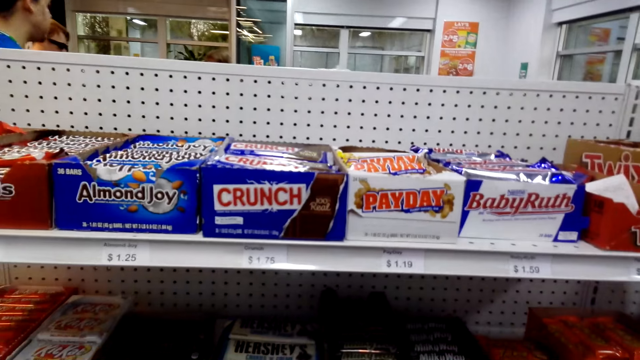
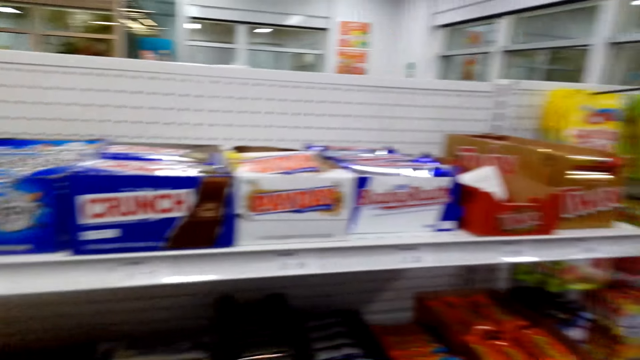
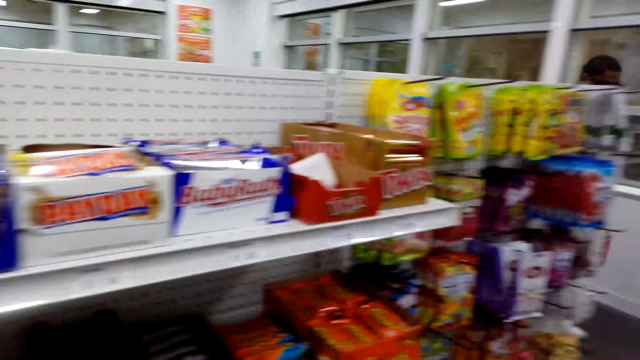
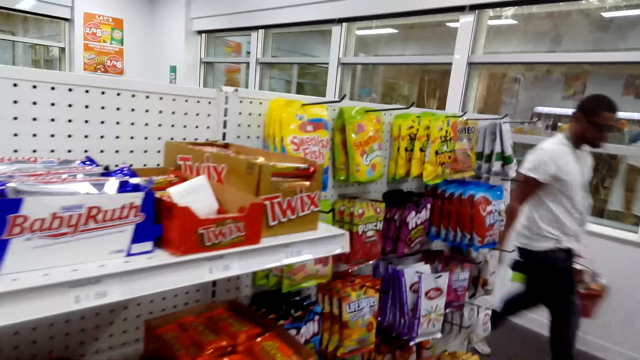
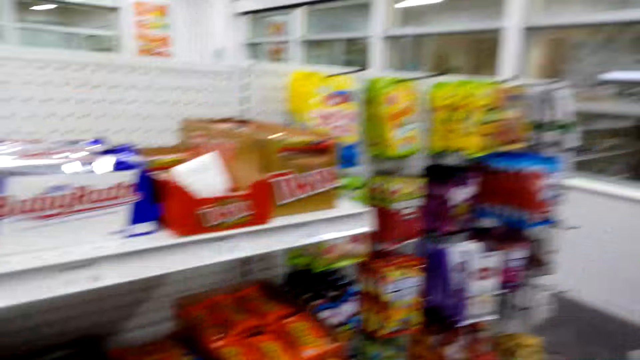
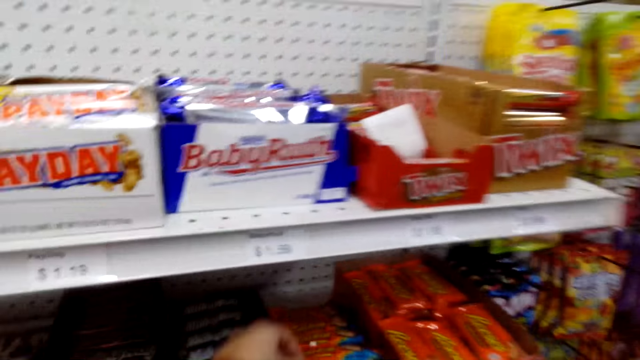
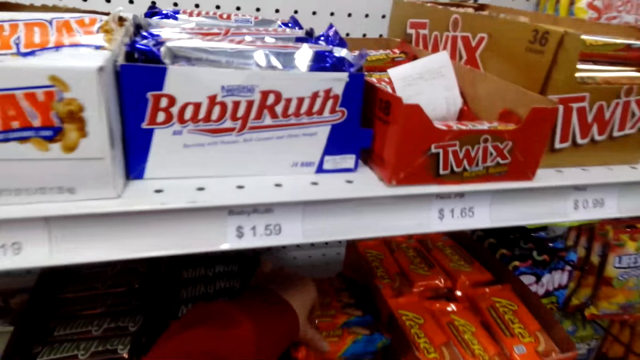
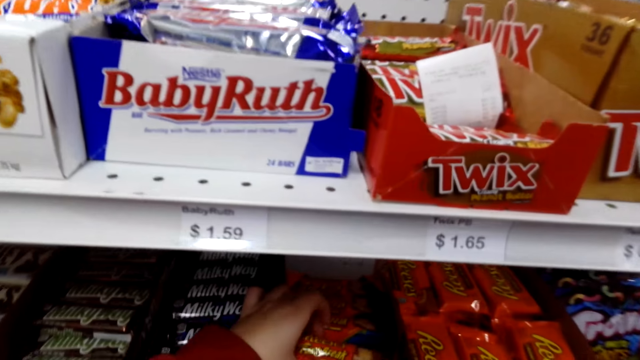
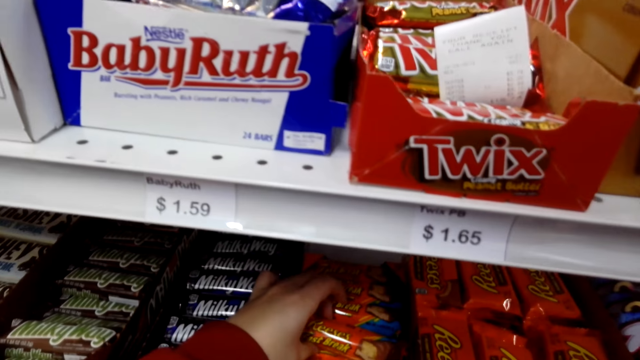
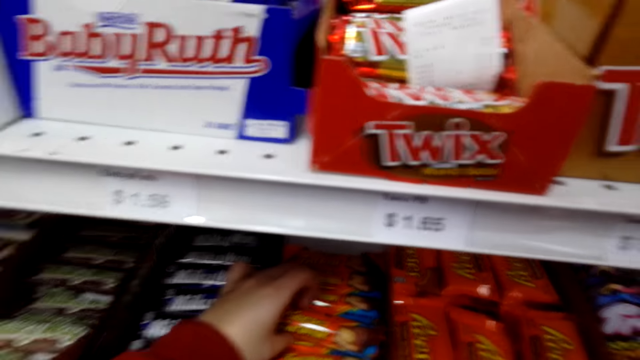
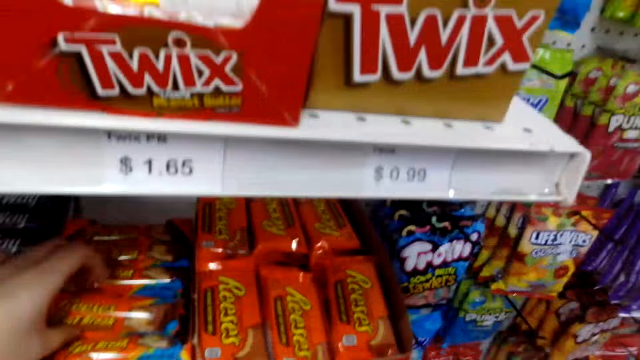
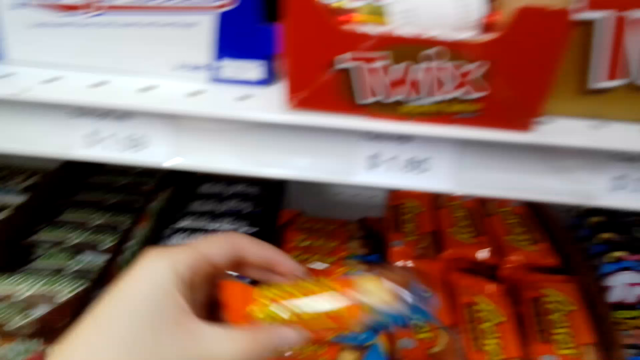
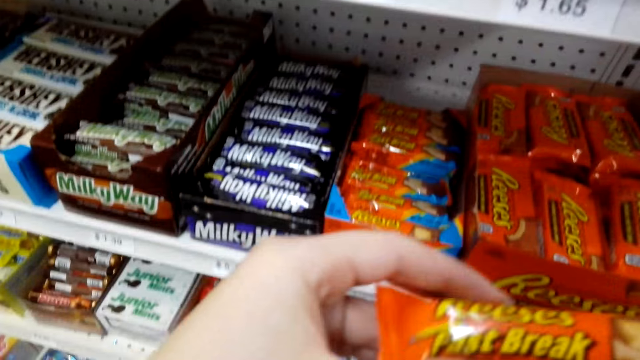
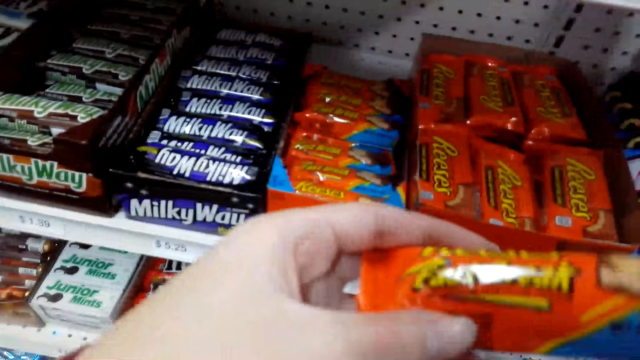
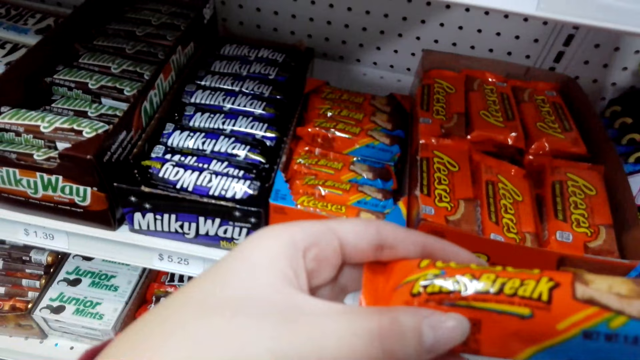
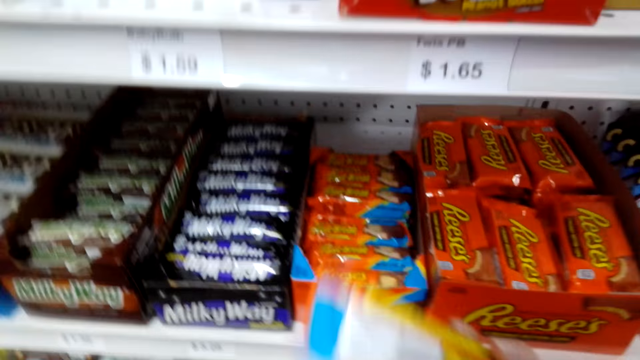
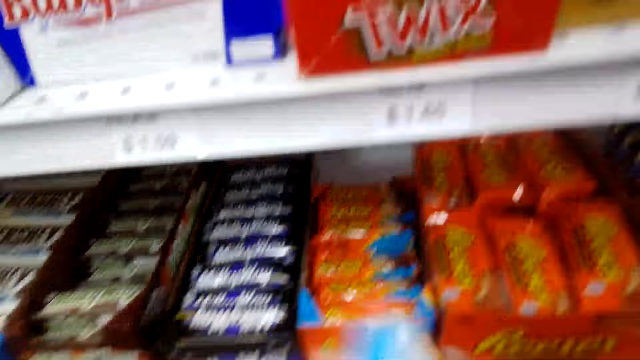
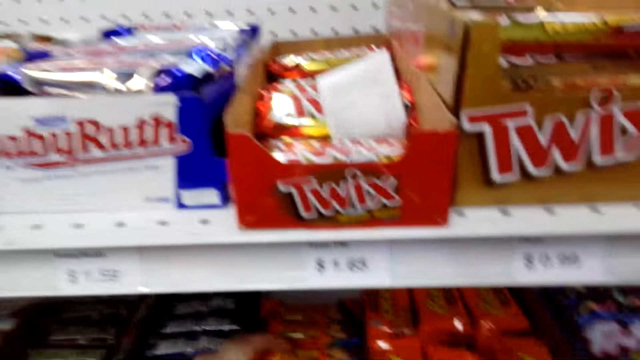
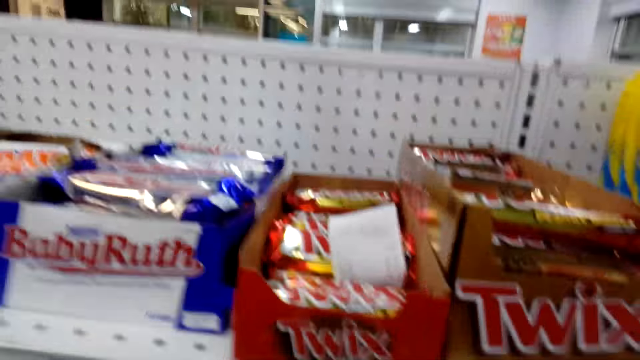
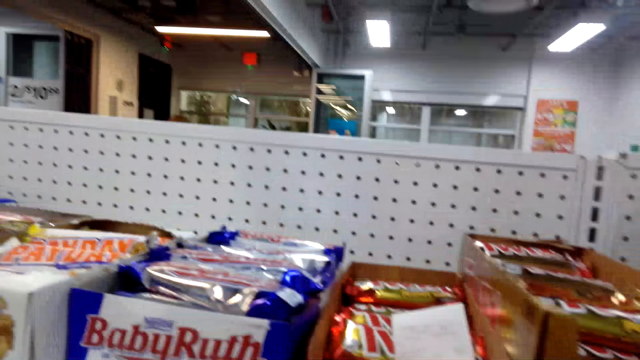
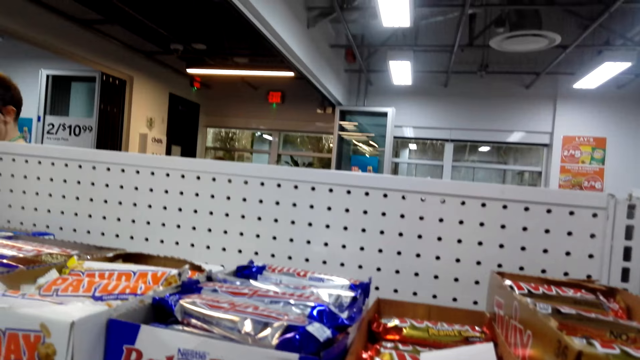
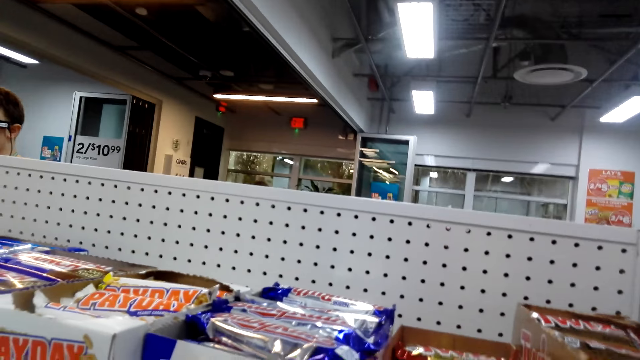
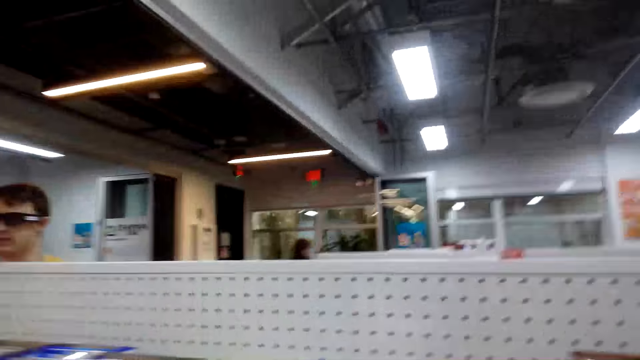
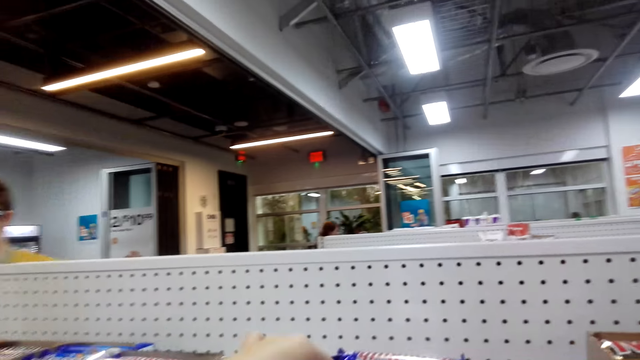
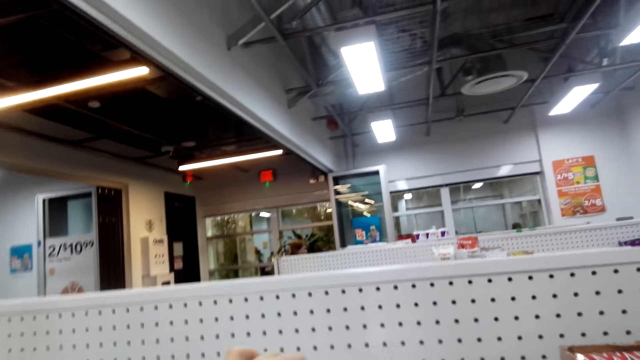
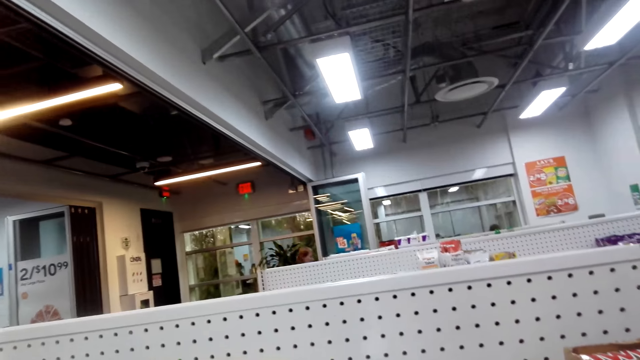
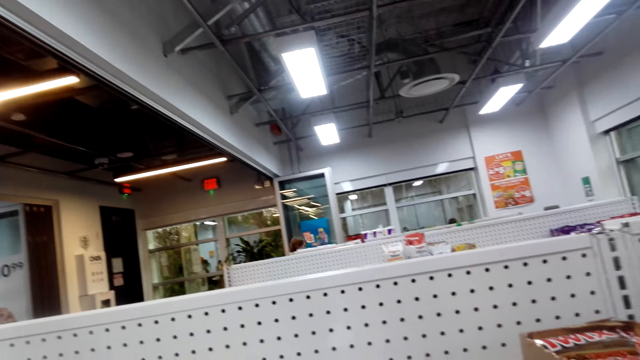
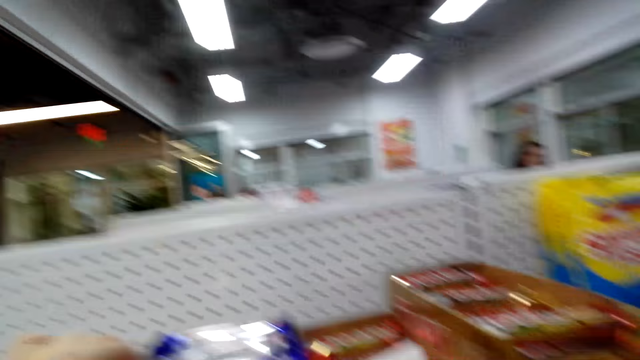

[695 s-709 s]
The camera wearer takes chocolate. They put the chocolate in the box. They look around.

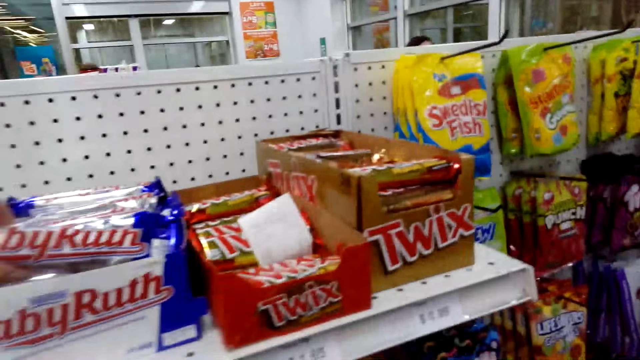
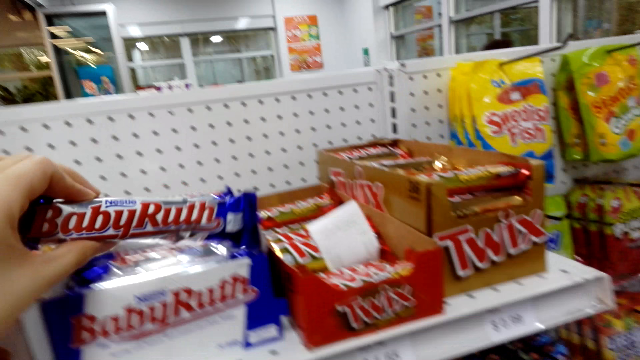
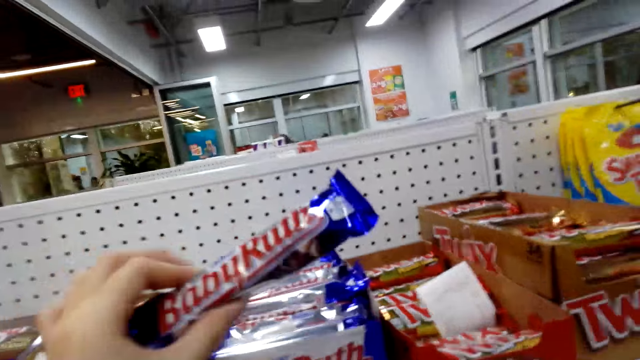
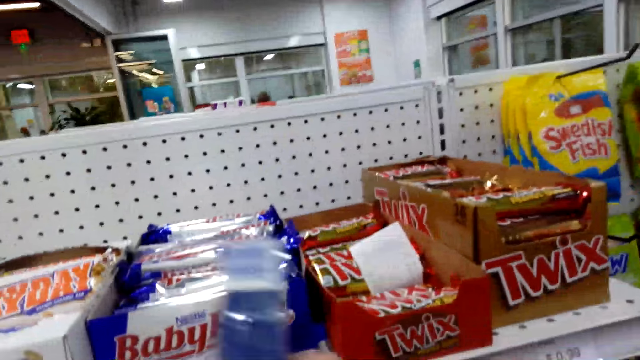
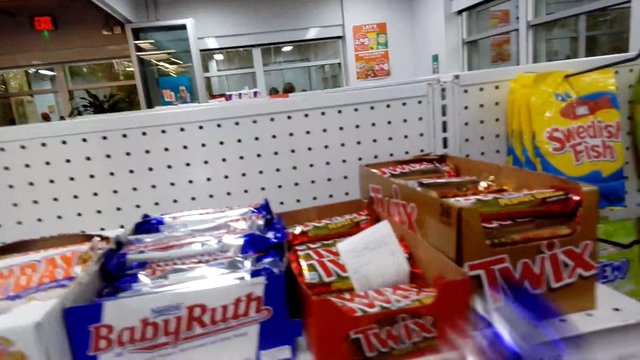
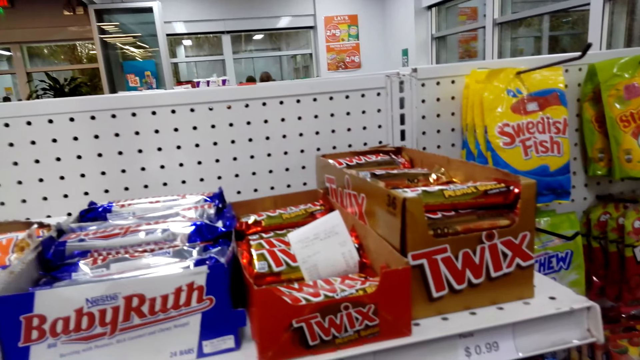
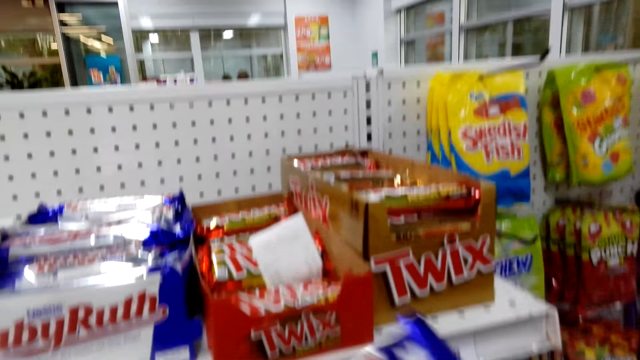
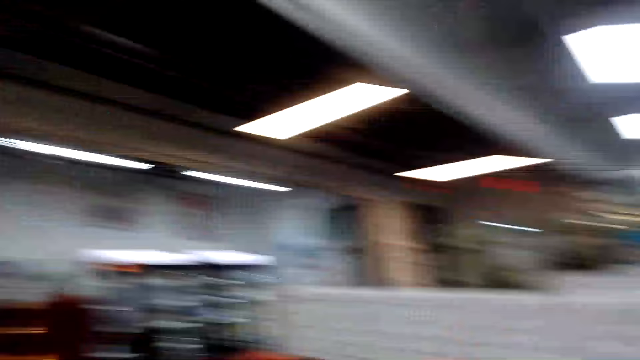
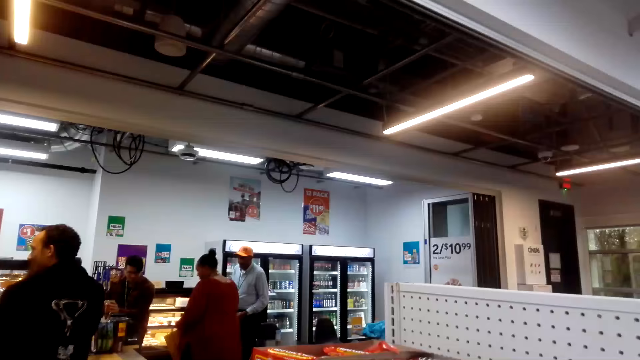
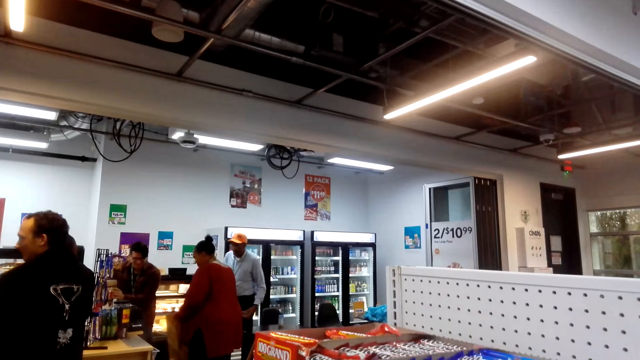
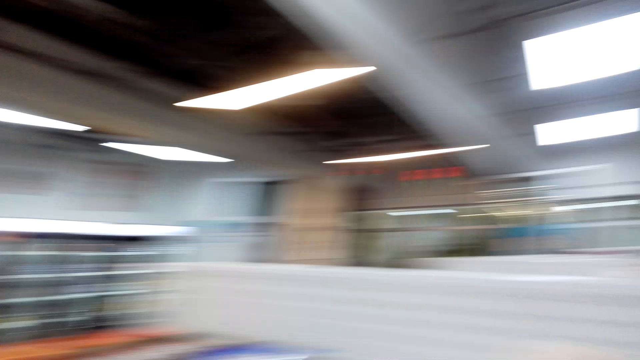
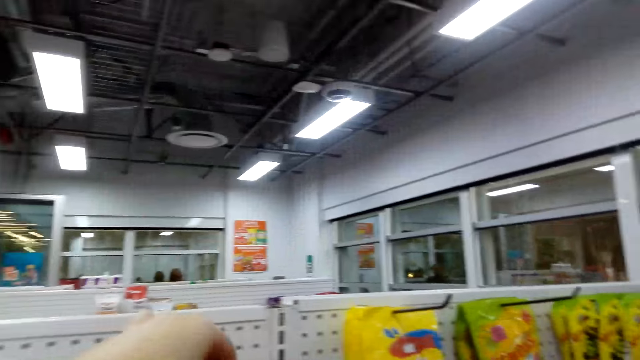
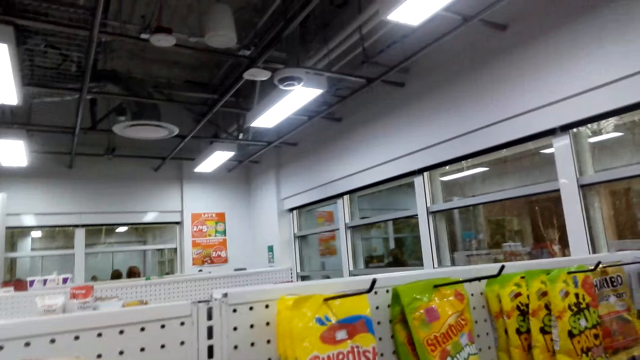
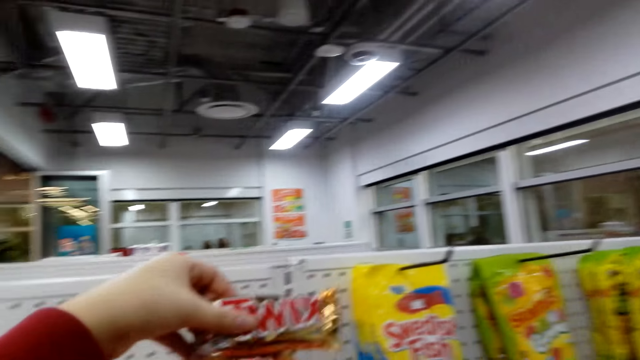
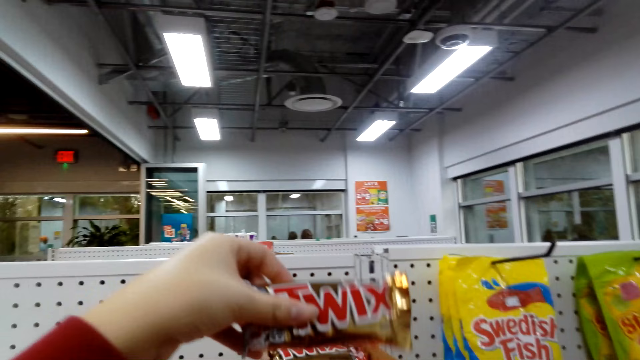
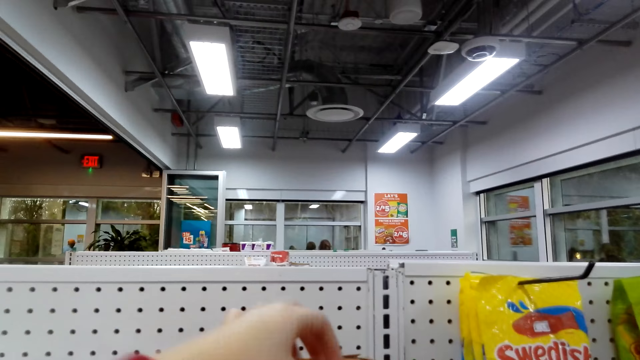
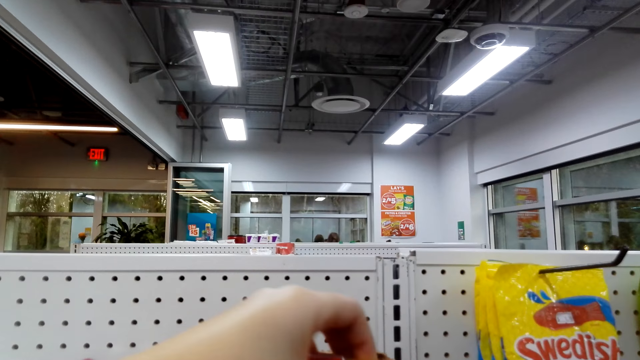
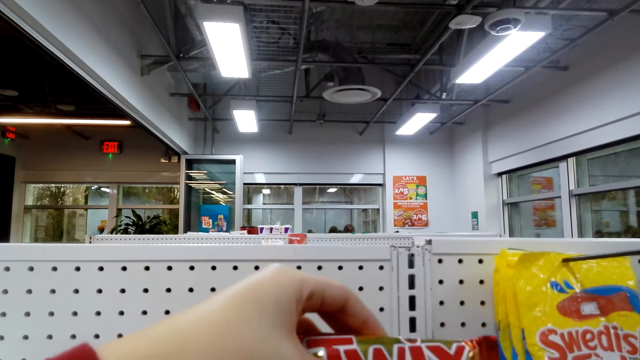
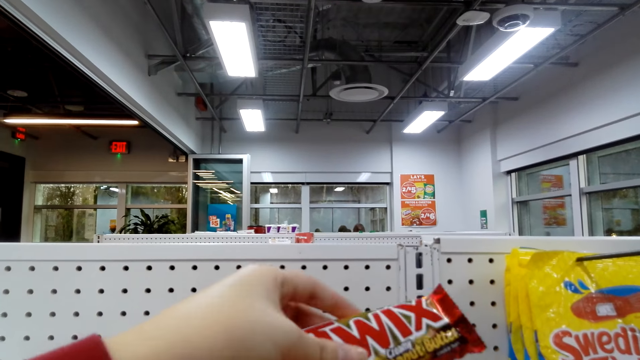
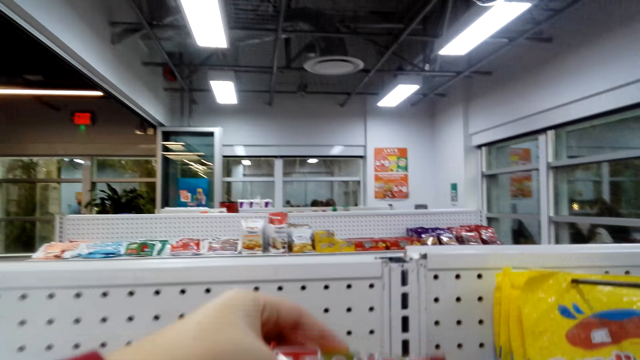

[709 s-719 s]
The camera wearer takes chocolate. They look around. They put the chocolate in the box. They take chocolate.
